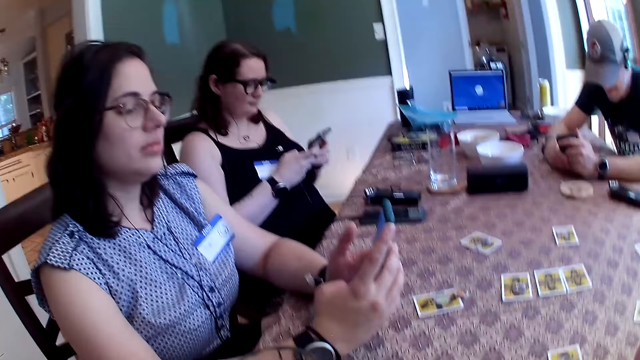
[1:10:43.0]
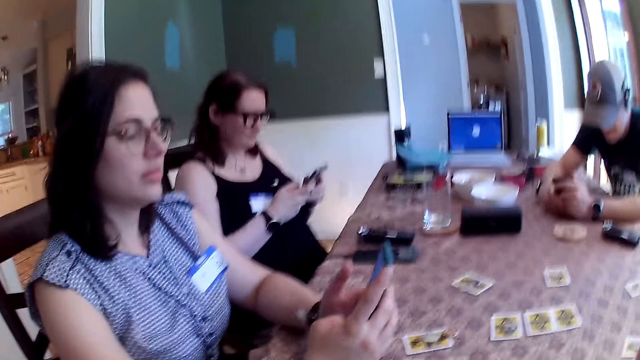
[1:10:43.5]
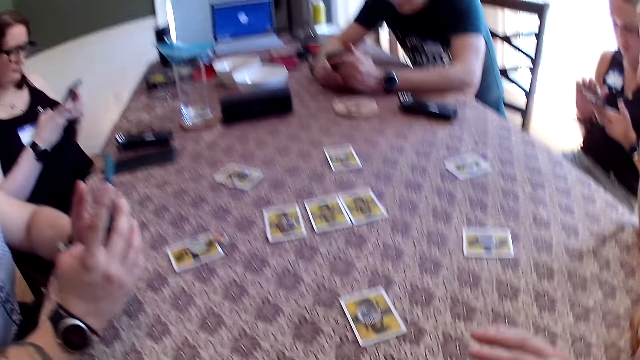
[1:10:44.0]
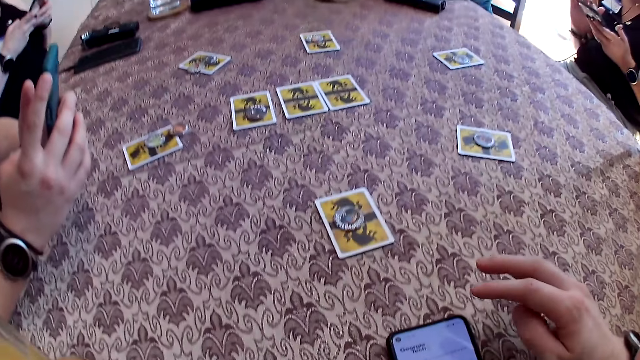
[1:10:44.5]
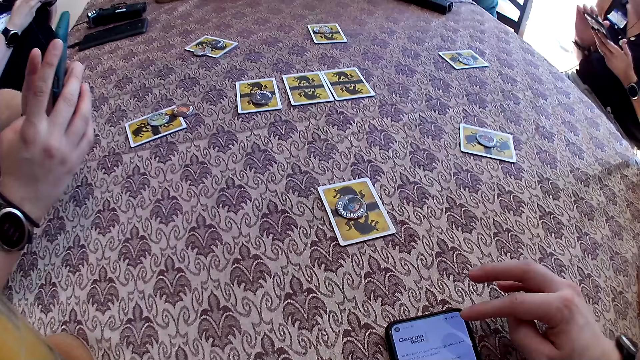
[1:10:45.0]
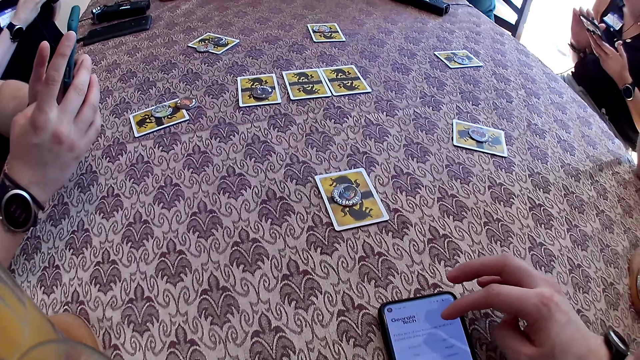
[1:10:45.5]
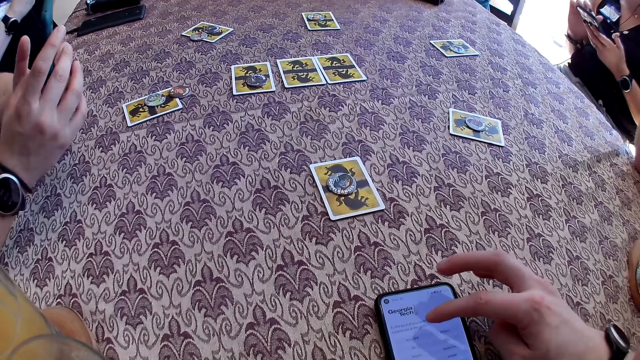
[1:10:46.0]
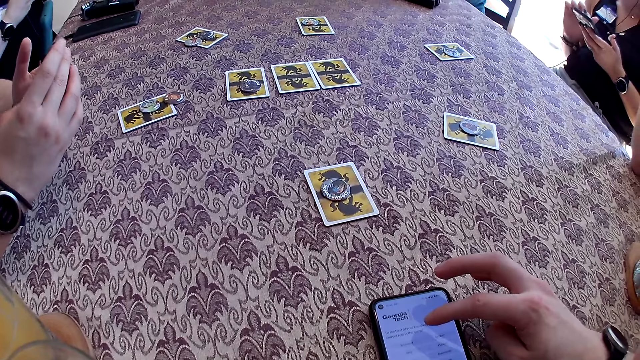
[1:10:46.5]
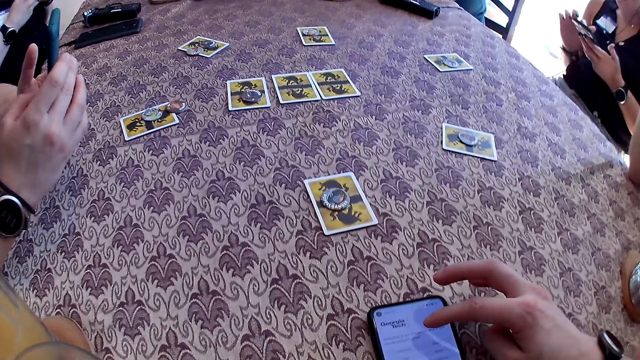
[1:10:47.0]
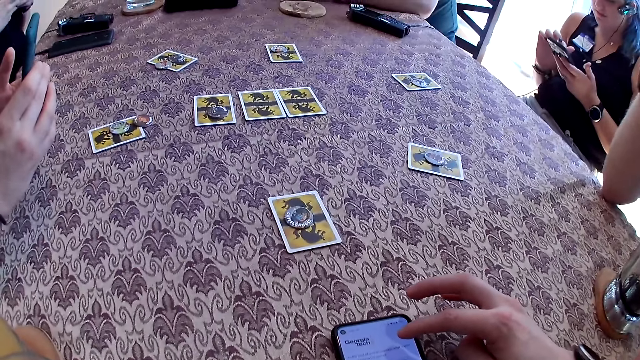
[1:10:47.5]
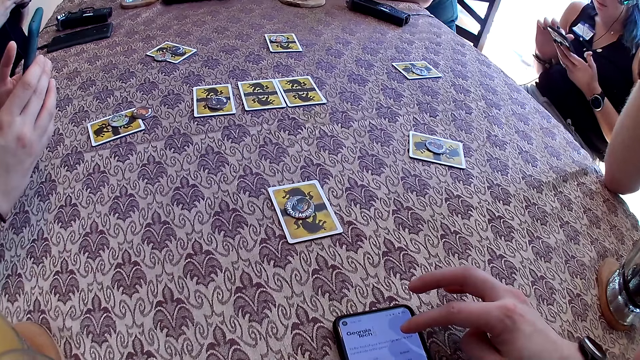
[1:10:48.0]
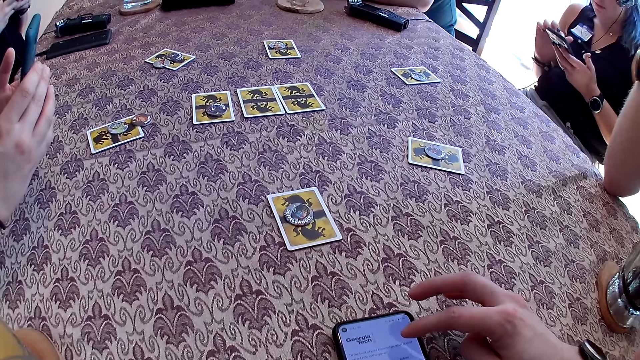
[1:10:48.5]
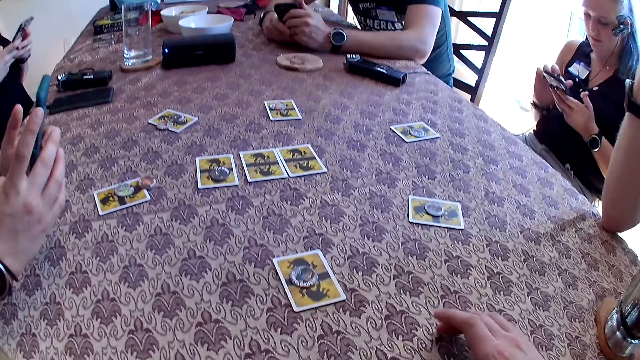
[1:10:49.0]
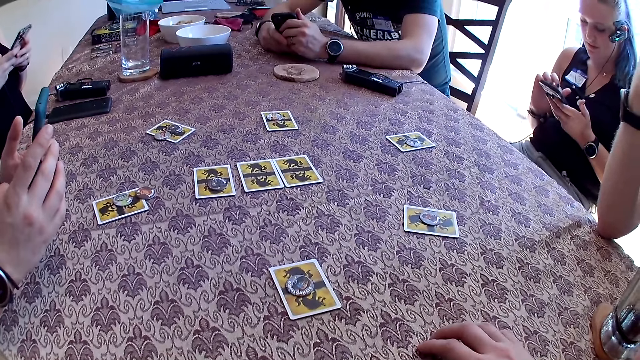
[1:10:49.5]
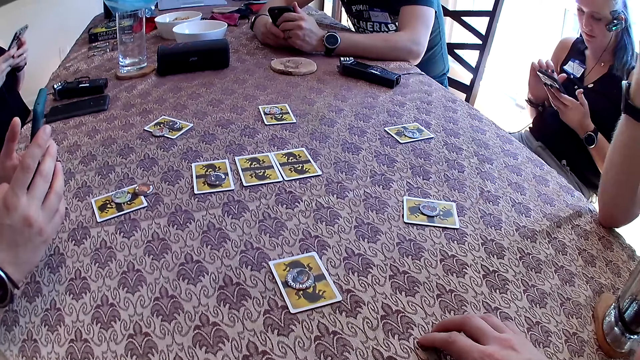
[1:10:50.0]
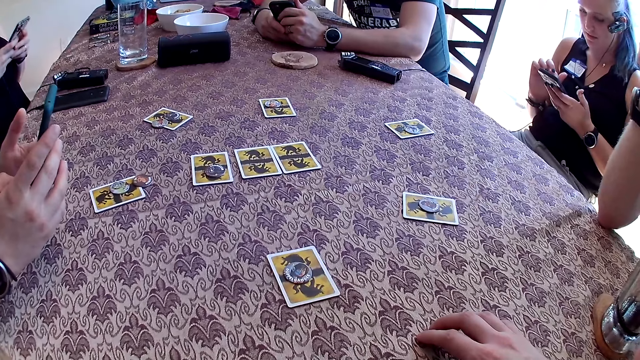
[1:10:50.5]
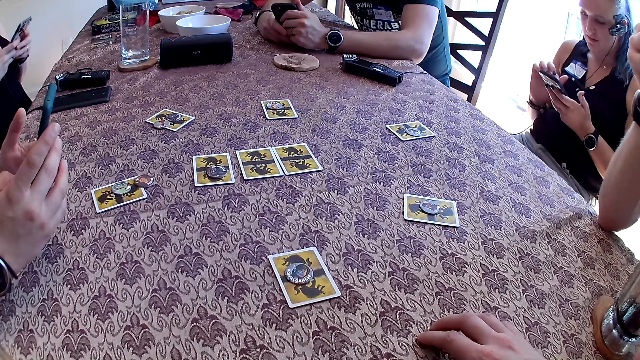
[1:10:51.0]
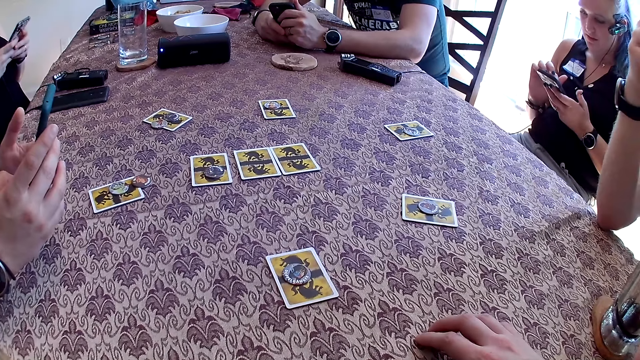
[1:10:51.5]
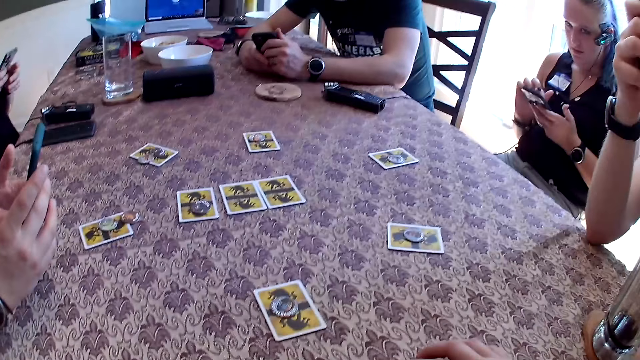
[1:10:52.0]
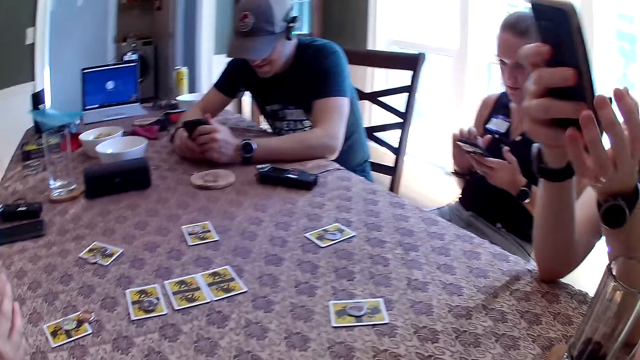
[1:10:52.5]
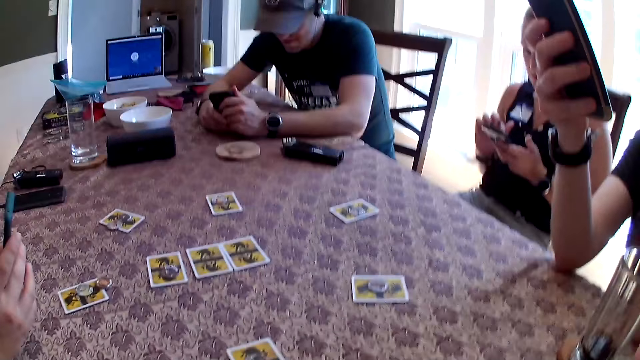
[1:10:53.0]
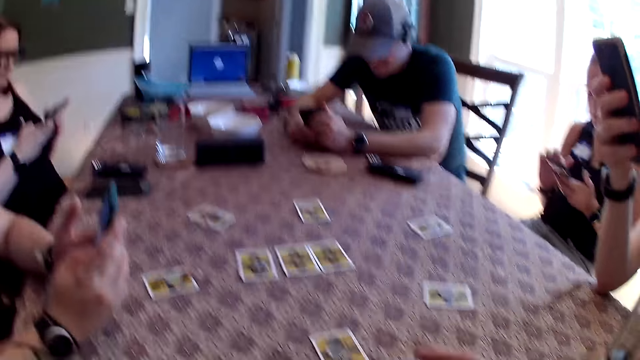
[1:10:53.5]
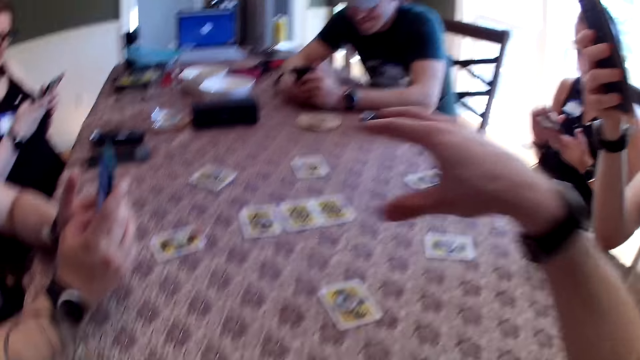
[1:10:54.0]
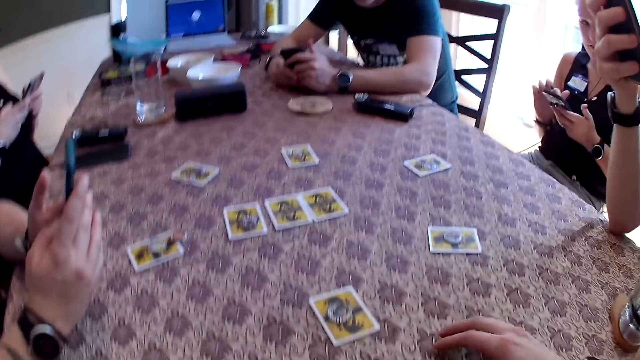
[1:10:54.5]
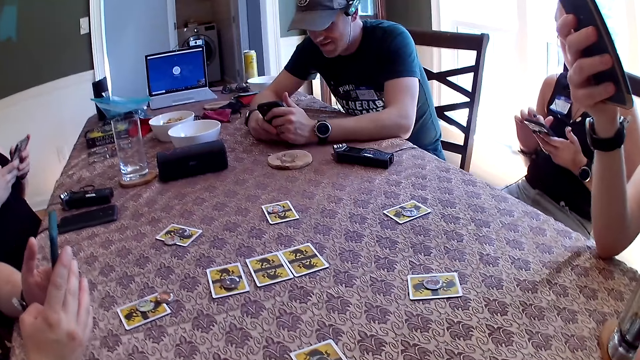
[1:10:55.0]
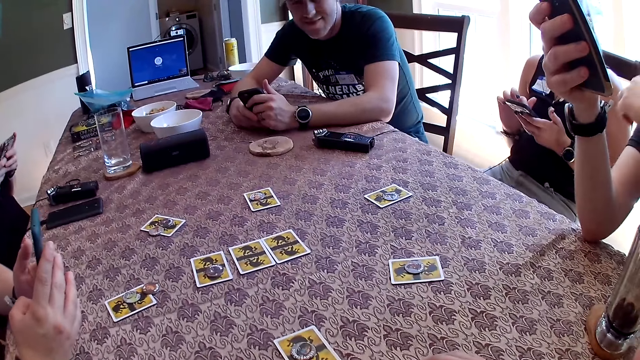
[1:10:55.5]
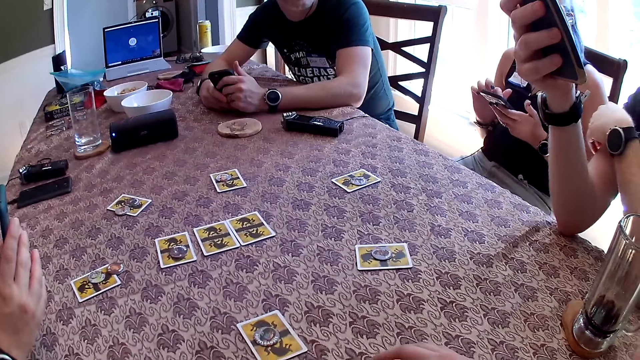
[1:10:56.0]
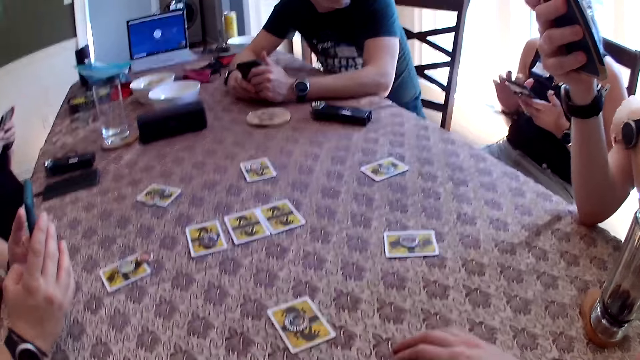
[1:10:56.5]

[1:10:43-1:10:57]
A woman scrolls the phone. The camera wearer scrolls the phone. He taps the table with his right hand. Another woman scrolls the phone. A man operates the phone with his right hand. The camera wearer lifts up the hand.

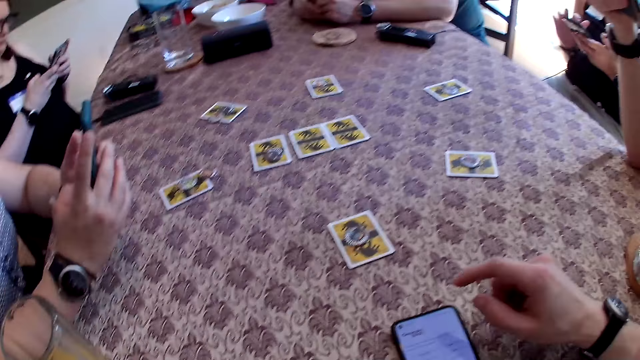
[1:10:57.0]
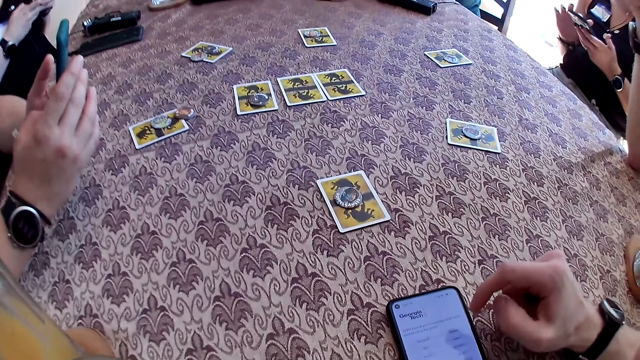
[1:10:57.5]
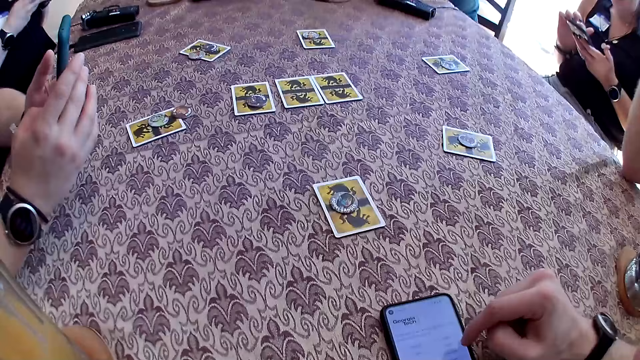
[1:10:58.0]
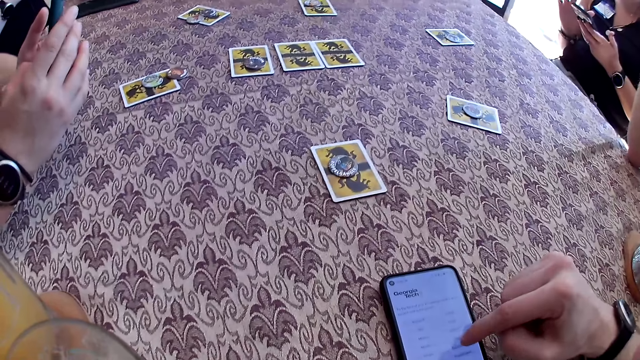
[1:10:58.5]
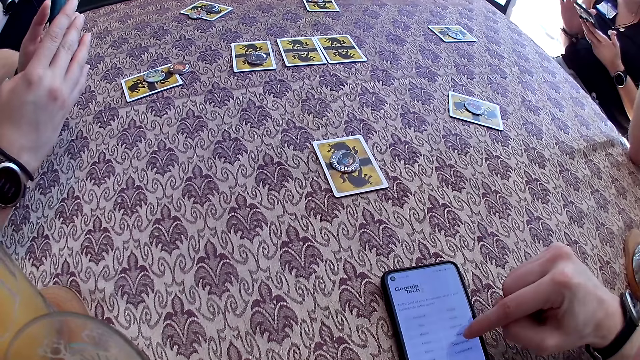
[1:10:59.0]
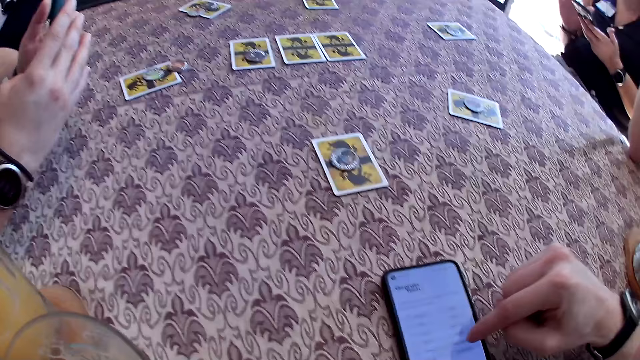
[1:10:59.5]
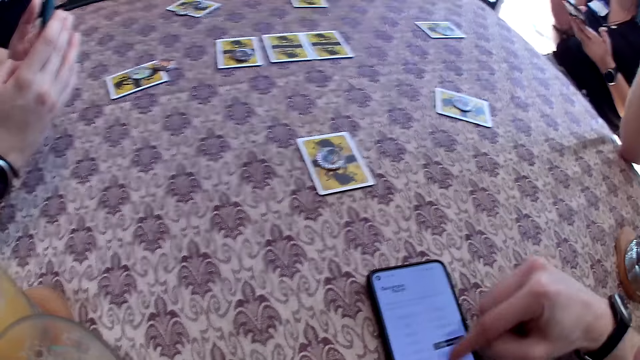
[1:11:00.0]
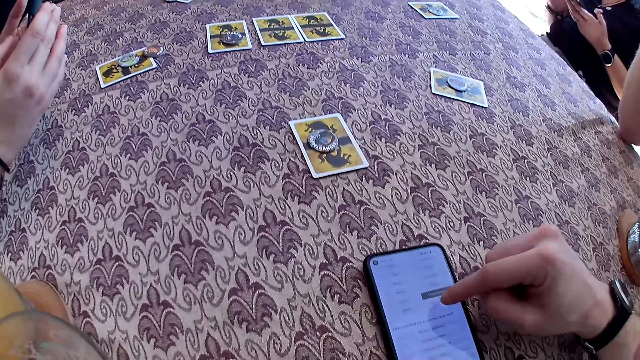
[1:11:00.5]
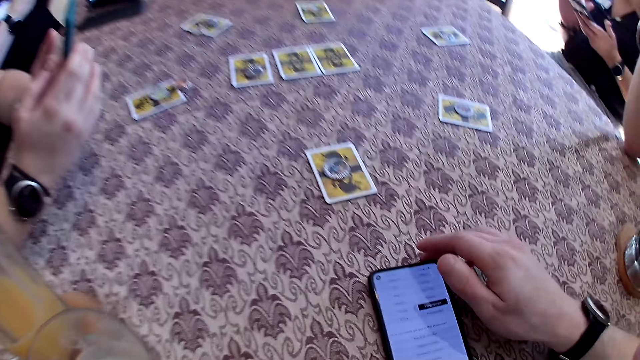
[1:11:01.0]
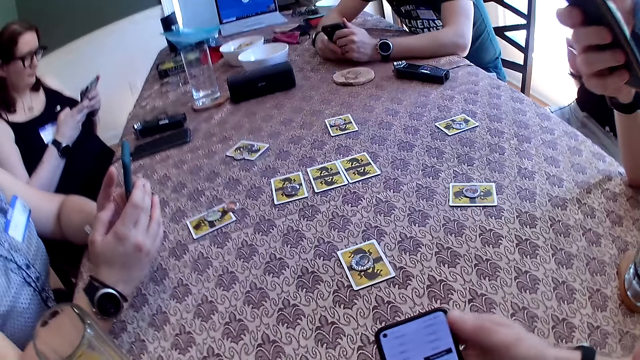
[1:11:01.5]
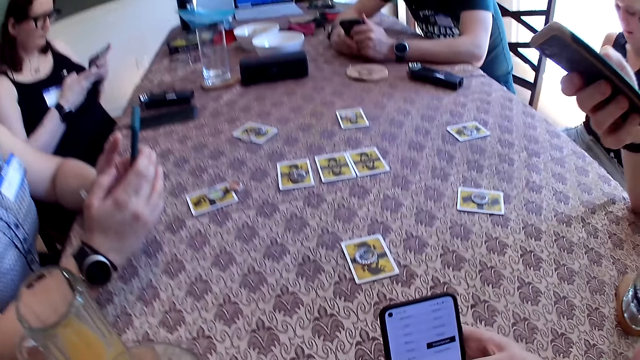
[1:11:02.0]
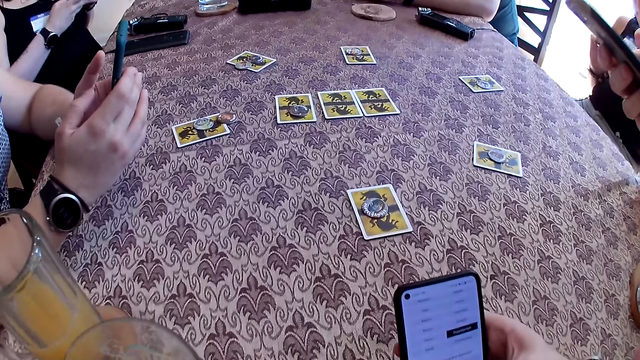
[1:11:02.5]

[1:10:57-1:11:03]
The camera wearer scrolls the phone. He picks the phone from the table with his right hand. He operates the phone with his right hand.
